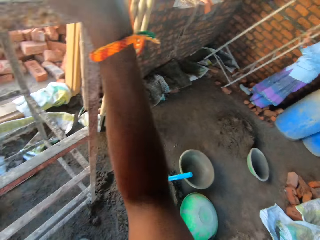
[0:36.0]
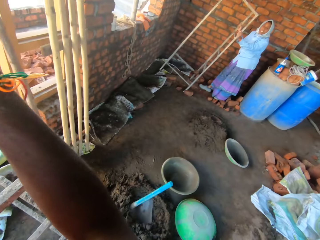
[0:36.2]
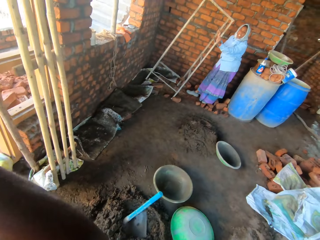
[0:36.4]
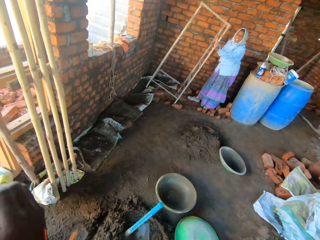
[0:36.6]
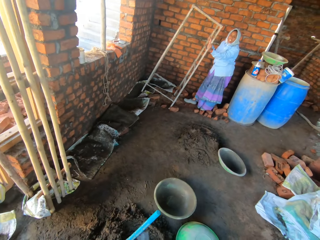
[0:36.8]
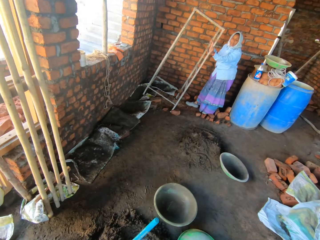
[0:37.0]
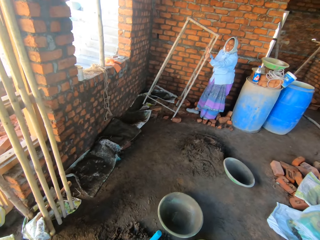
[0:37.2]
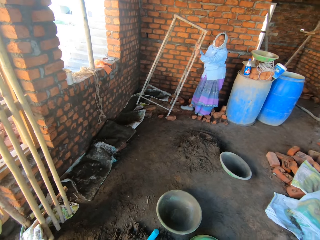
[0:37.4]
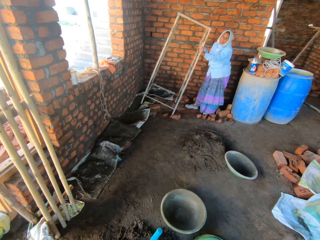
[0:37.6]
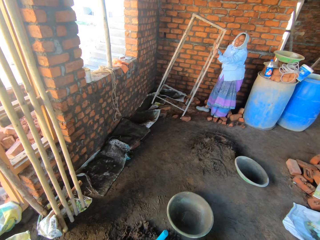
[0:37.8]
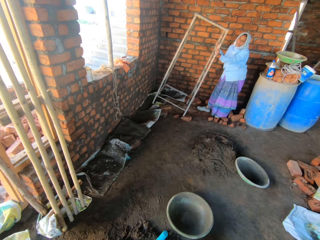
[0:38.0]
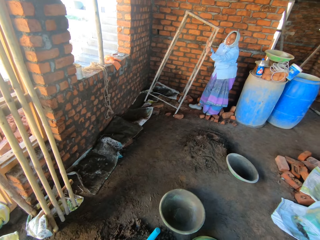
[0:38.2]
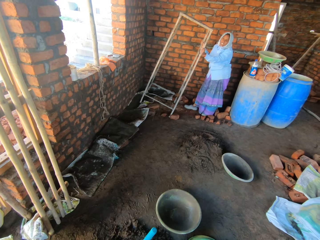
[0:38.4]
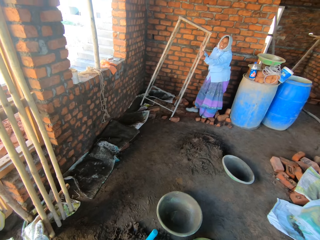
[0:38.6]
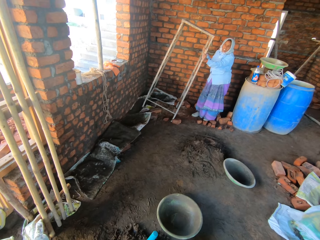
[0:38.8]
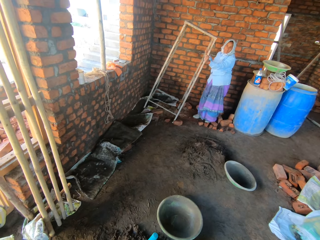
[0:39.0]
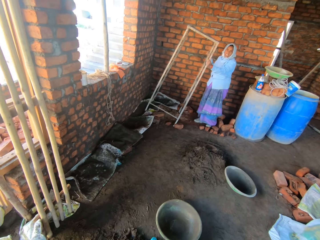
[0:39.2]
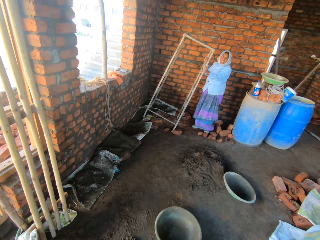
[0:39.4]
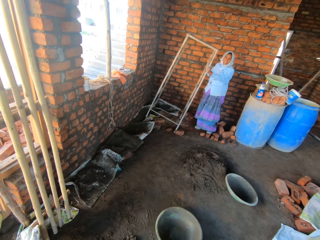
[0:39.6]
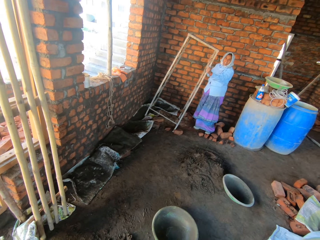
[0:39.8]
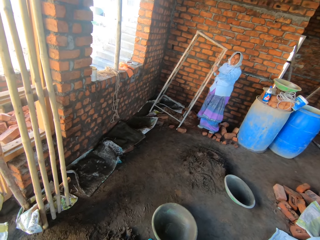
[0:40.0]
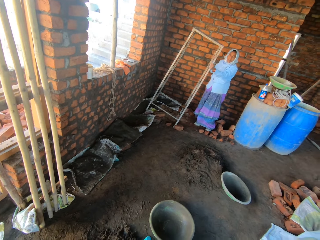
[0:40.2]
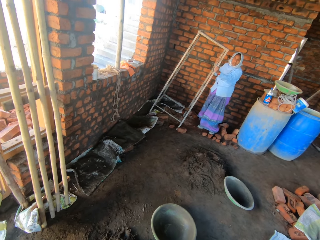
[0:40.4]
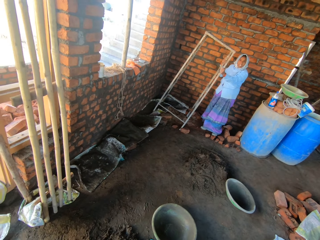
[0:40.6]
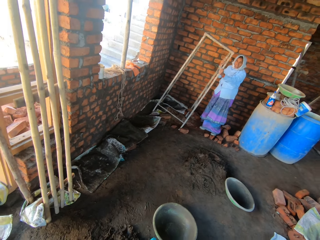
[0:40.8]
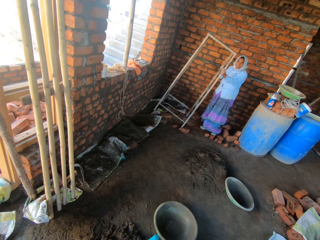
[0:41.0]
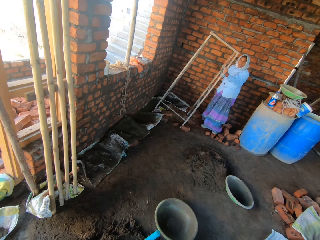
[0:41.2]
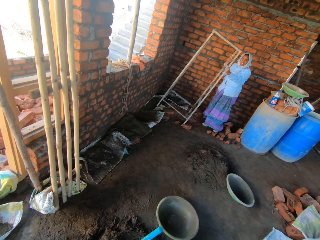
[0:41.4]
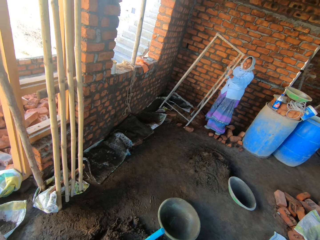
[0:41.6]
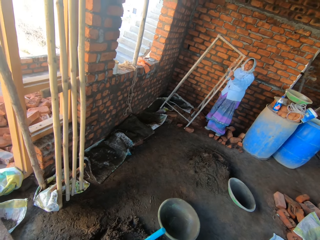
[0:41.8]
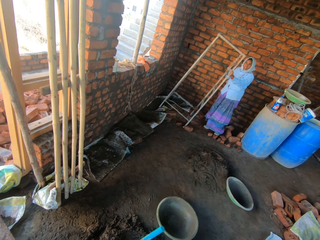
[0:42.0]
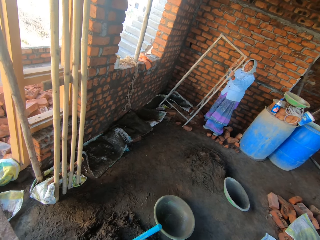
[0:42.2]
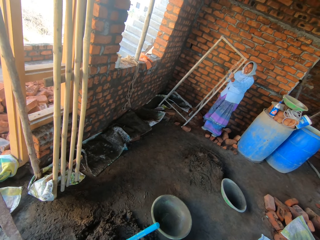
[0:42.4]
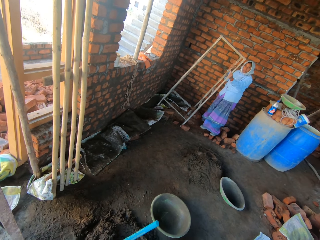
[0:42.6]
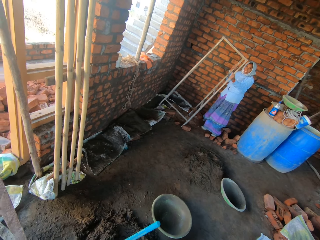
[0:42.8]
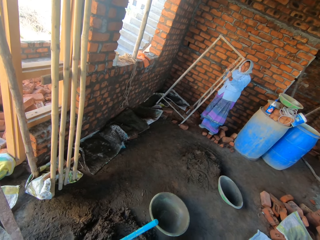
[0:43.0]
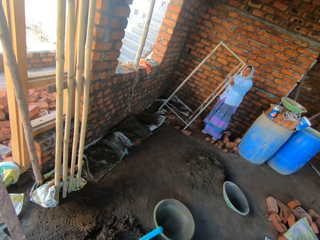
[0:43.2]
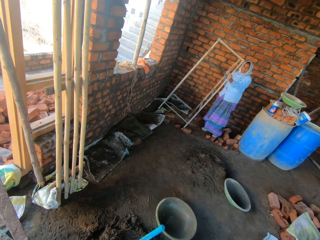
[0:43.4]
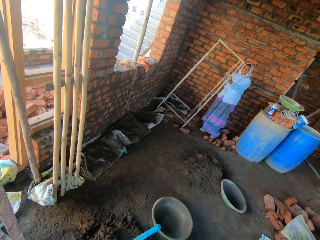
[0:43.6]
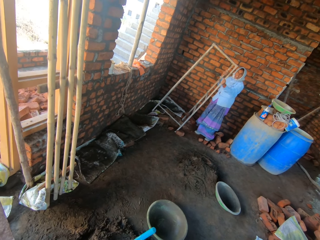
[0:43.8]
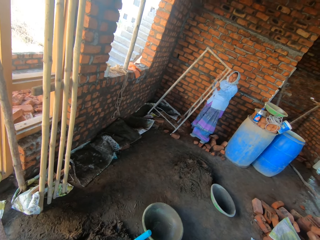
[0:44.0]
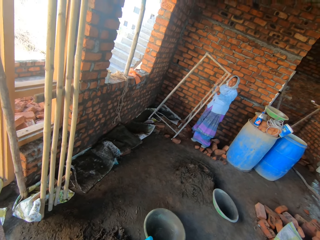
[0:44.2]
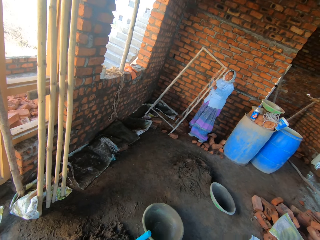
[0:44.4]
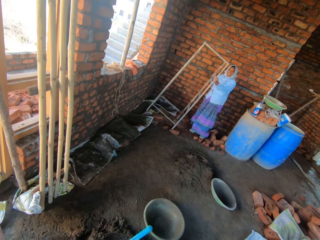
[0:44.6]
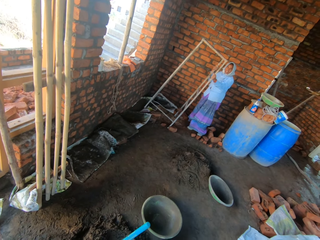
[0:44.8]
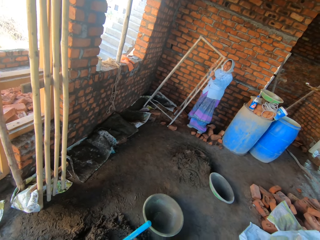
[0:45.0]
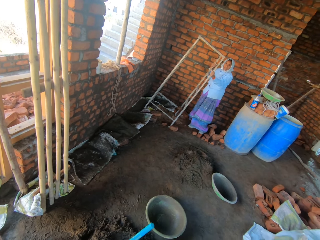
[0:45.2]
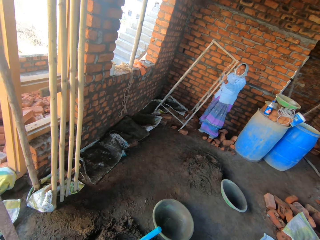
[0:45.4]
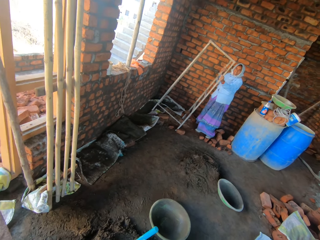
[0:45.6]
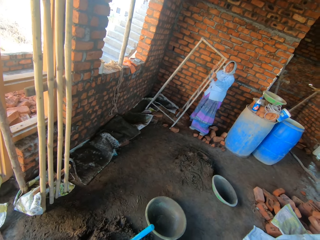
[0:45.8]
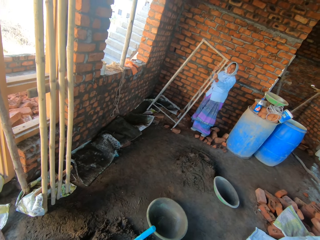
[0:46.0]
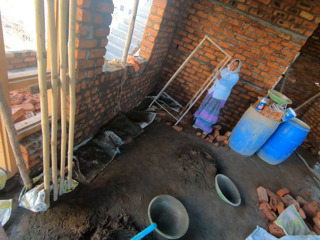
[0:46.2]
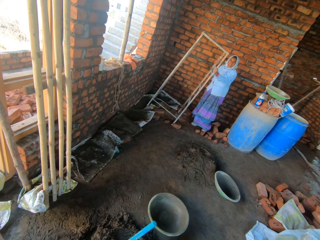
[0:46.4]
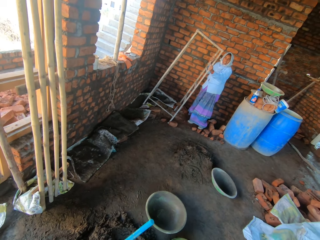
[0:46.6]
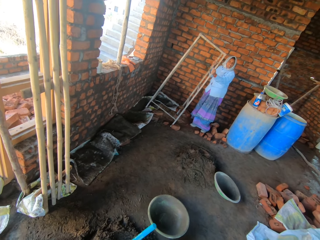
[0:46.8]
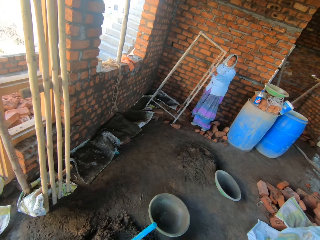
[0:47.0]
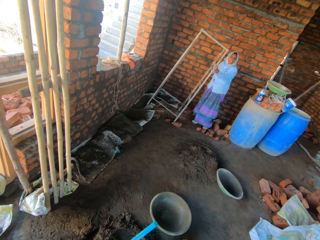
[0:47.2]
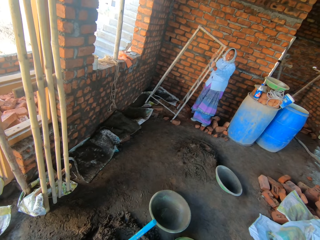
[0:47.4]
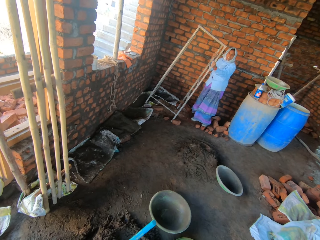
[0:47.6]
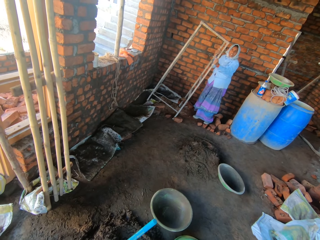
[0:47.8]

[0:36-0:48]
The camera wearer looks aside. They interact with the woman.

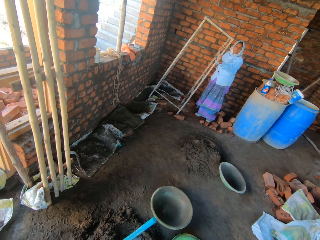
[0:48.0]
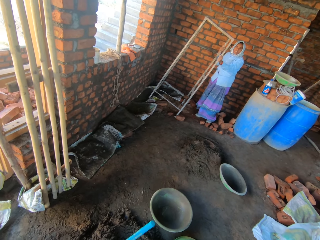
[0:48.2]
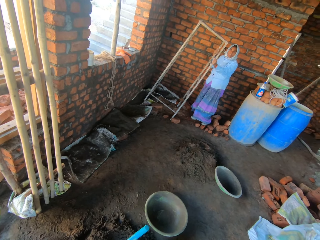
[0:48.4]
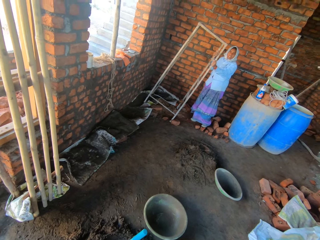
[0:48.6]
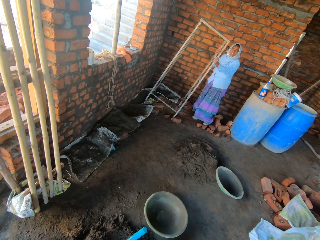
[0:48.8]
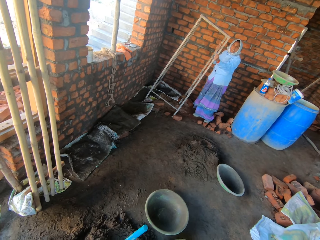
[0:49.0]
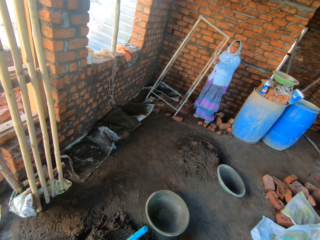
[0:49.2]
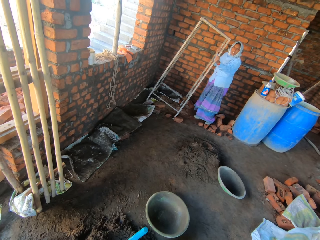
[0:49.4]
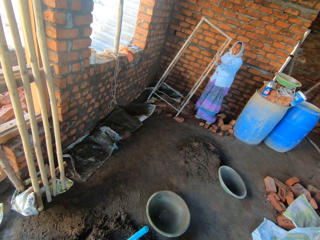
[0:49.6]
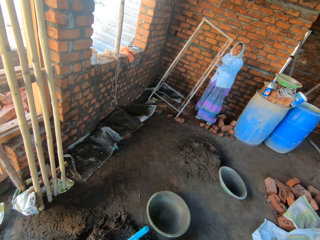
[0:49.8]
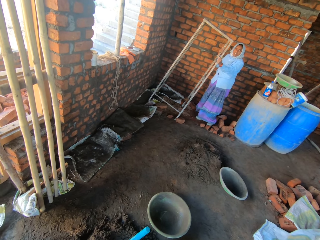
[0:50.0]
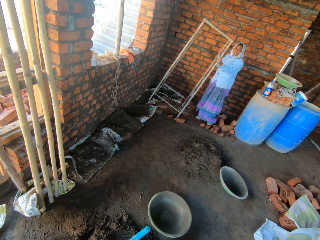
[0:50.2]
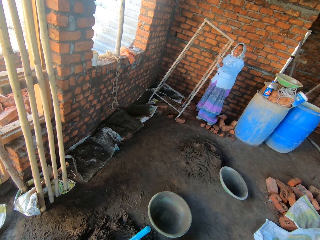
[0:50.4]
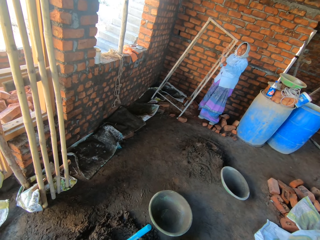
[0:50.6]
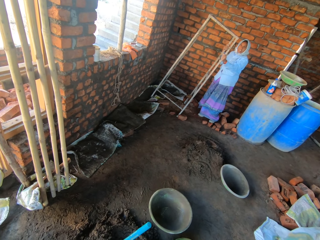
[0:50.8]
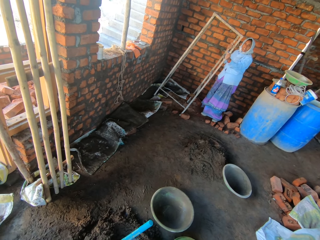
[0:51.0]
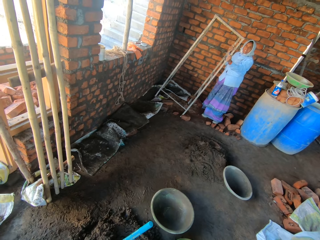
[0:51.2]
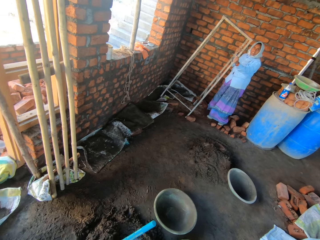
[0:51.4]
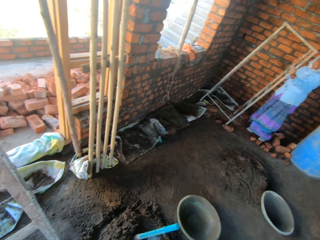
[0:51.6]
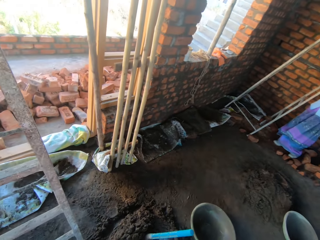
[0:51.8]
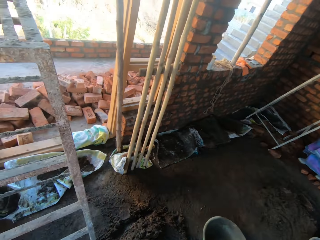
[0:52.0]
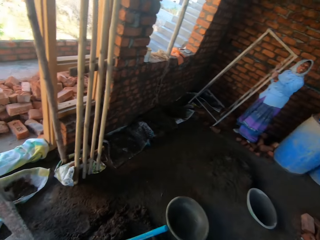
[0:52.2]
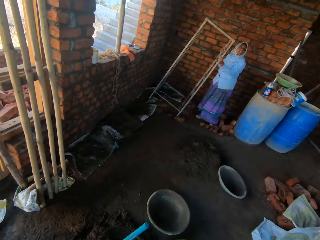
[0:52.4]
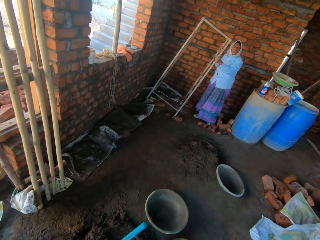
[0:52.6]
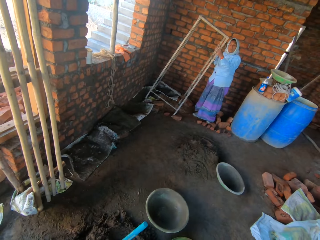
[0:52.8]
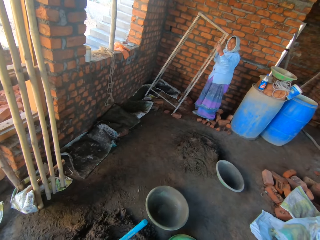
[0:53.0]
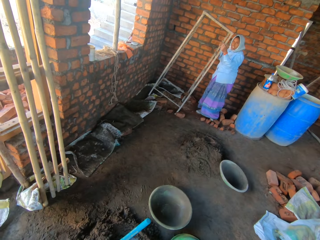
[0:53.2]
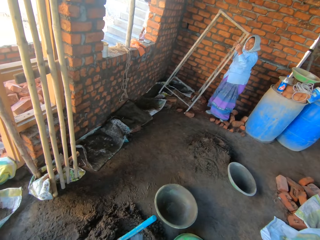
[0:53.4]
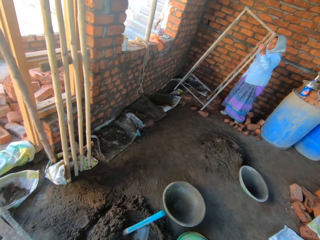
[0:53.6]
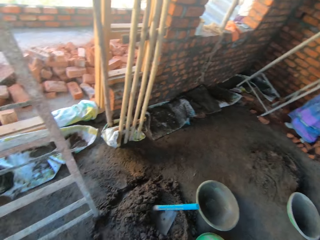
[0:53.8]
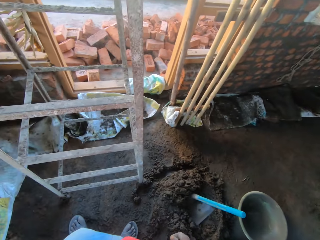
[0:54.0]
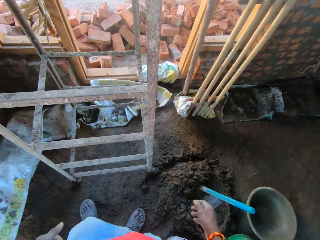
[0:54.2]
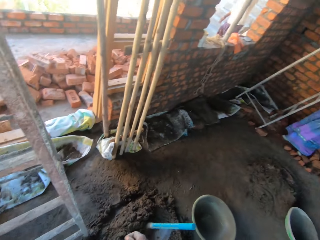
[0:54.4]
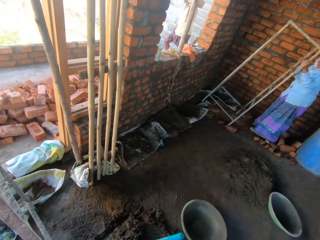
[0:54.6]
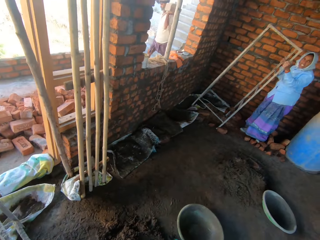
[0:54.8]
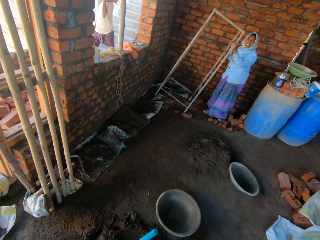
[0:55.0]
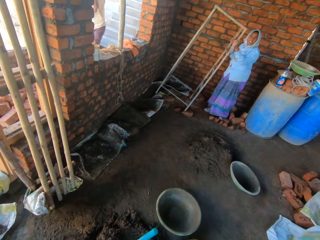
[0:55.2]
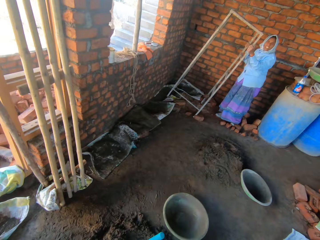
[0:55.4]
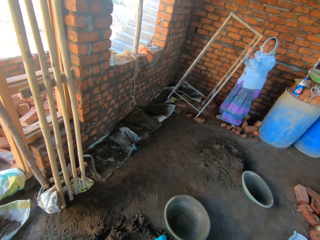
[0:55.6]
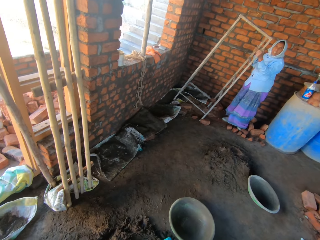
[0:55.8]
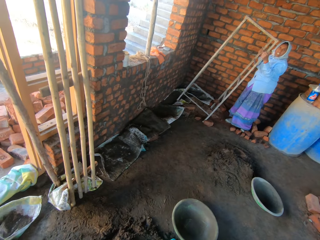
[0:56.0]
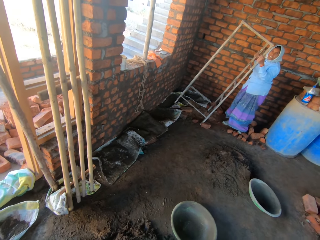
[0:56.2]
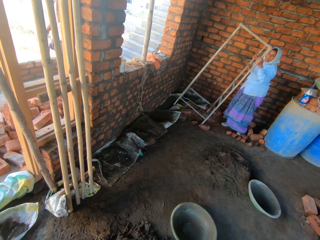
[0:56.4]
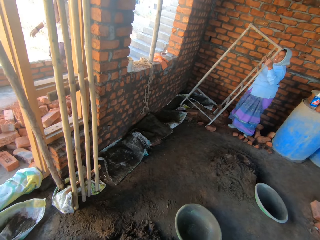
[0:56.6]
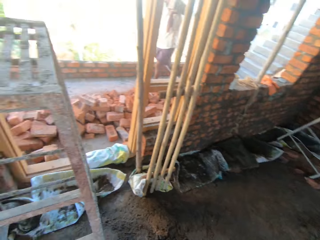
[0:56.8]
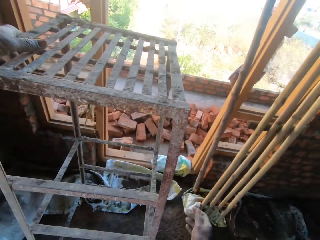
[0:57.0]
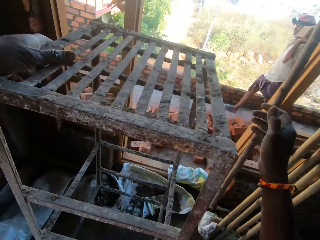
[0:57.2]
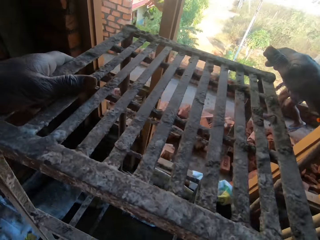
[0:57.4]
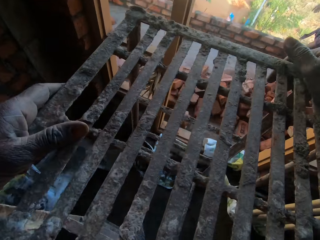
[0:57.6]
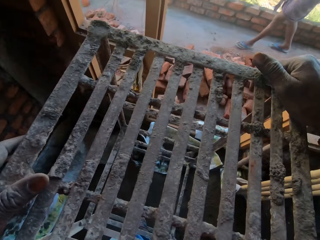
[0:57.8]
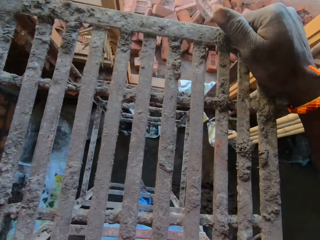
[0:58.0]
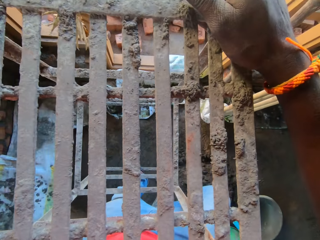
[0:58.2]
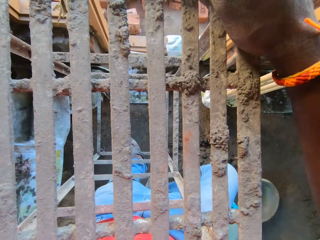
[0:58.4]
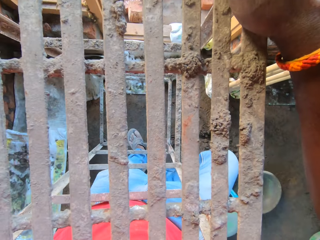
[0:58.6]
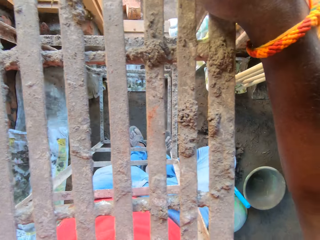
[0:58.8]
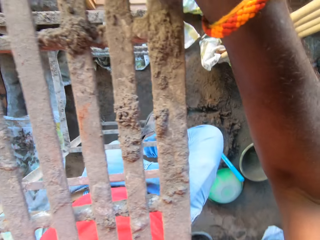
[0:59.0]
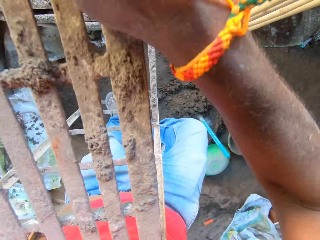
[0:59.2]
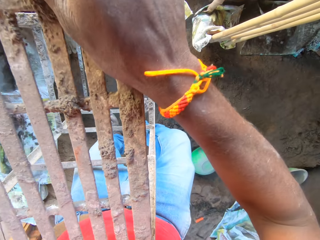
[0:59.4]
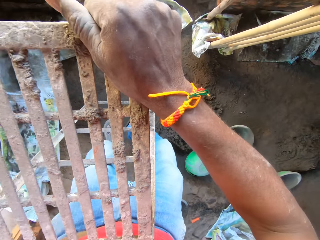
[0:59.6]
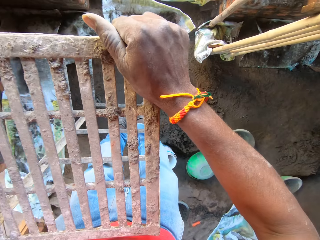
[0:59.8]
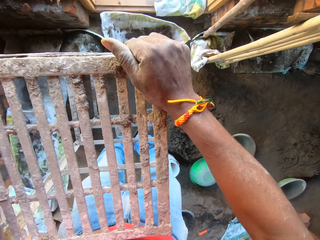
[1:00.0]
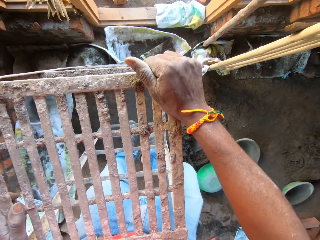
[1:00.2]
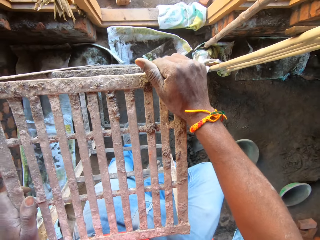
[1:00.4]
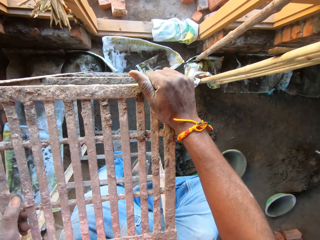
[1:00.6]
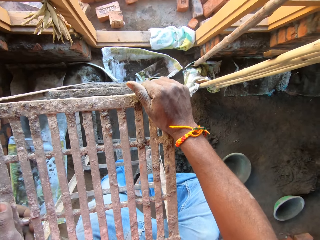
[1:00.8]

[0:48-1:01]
The camera wearer holds the scaffold with both hands. They climb the scaffold.
